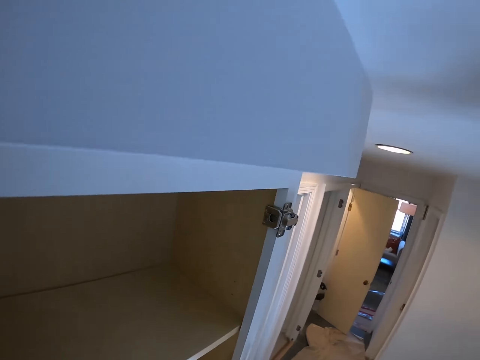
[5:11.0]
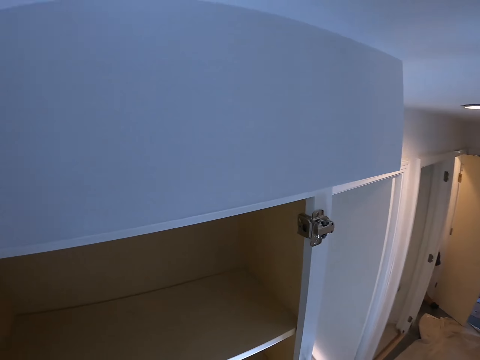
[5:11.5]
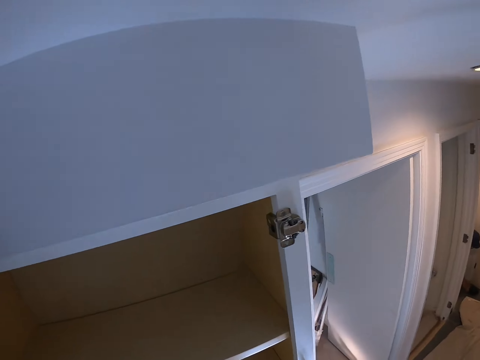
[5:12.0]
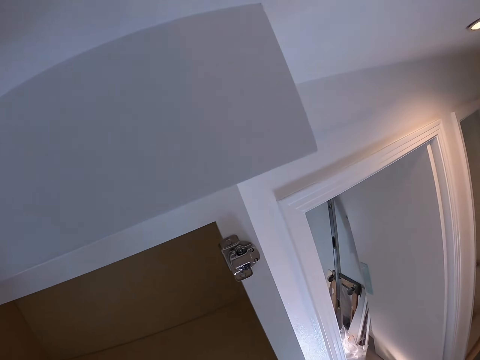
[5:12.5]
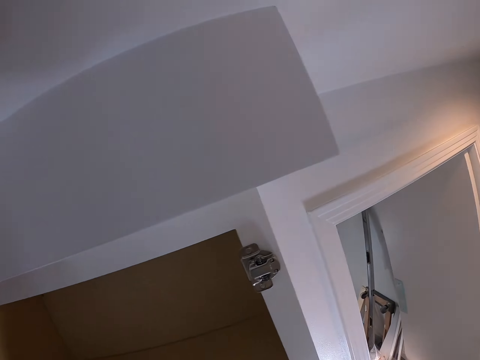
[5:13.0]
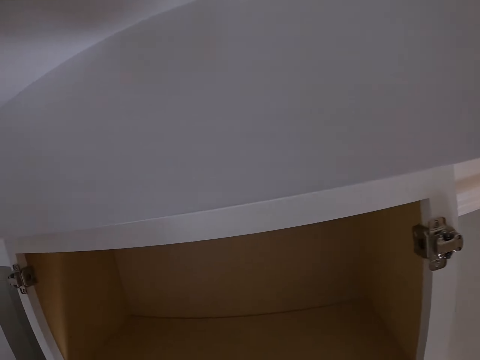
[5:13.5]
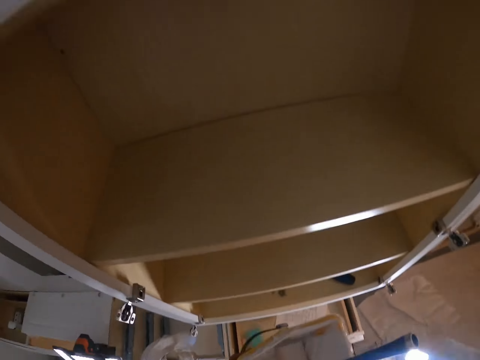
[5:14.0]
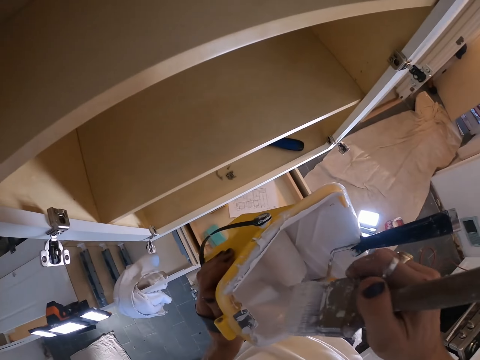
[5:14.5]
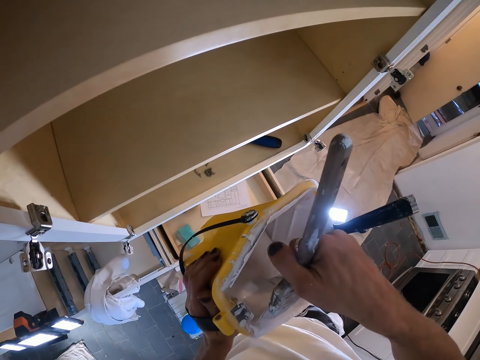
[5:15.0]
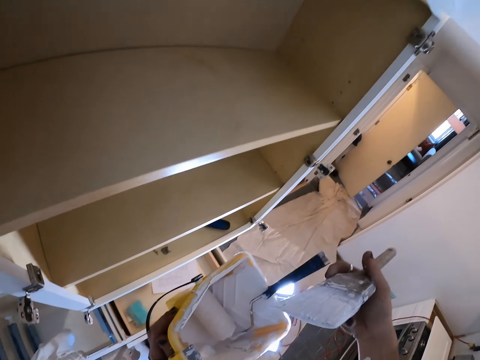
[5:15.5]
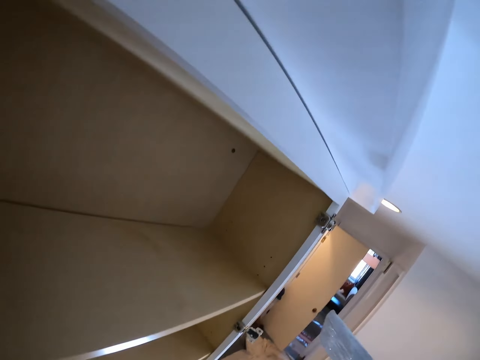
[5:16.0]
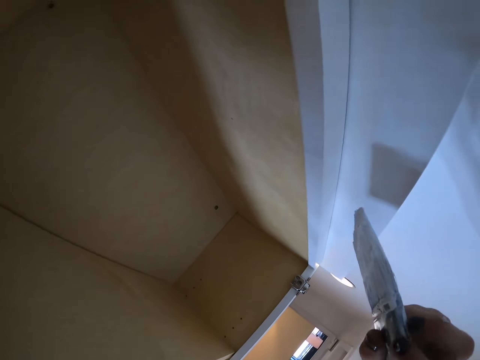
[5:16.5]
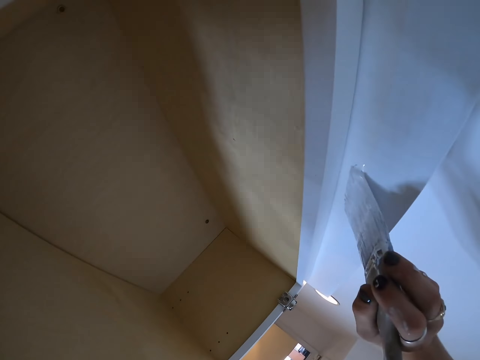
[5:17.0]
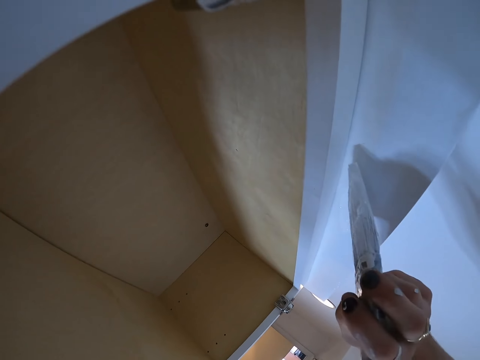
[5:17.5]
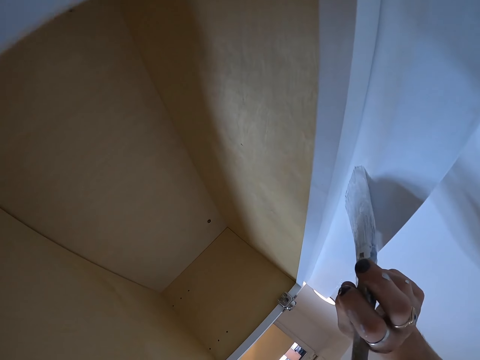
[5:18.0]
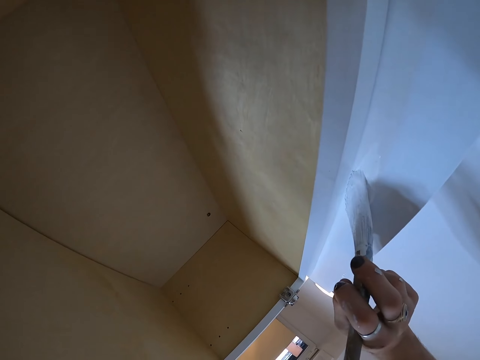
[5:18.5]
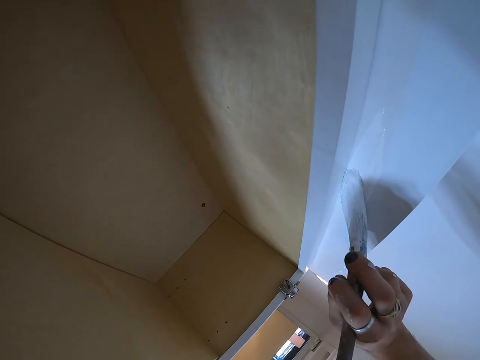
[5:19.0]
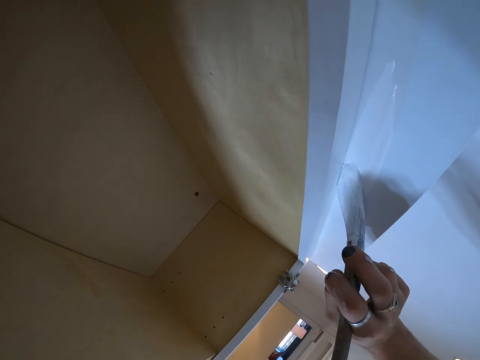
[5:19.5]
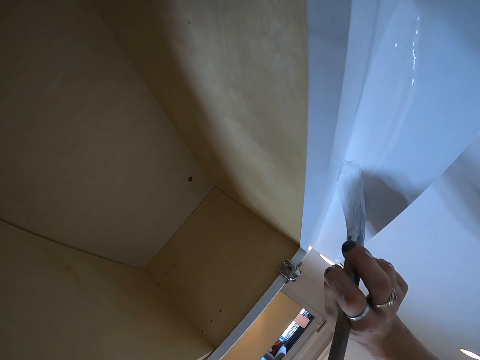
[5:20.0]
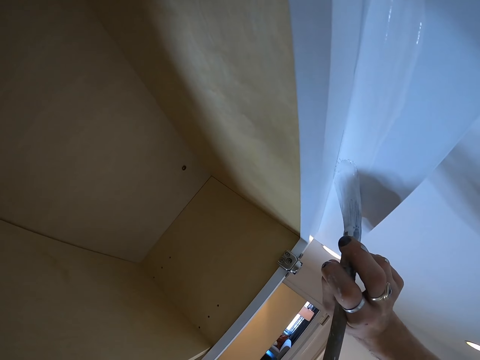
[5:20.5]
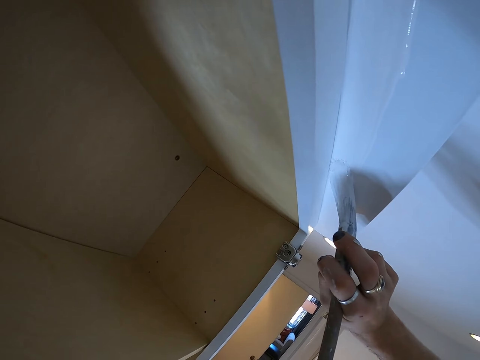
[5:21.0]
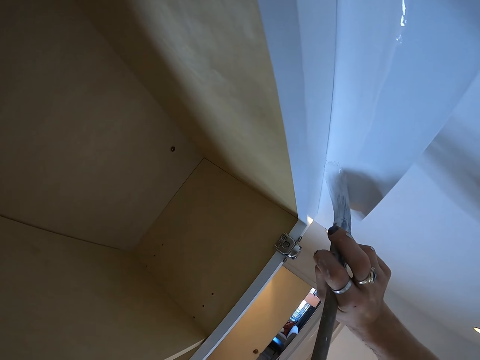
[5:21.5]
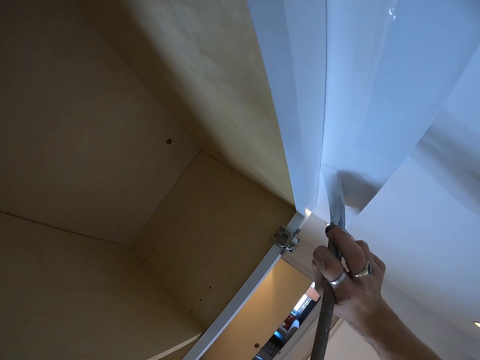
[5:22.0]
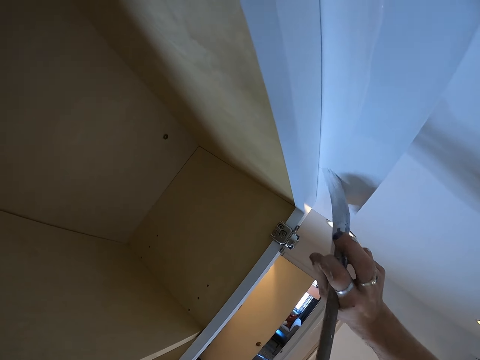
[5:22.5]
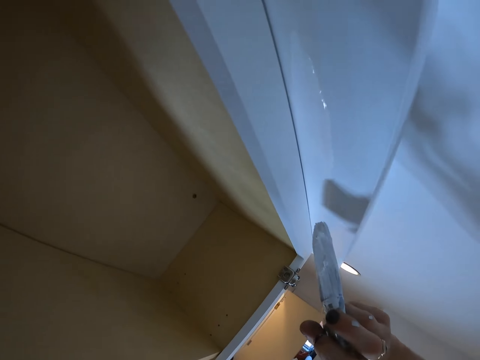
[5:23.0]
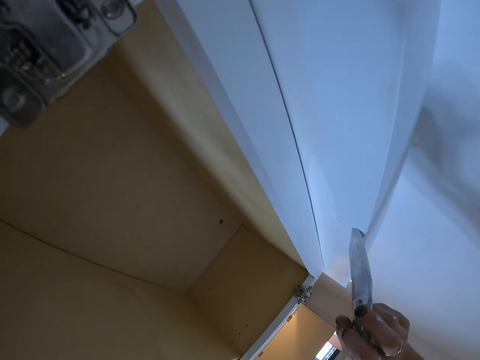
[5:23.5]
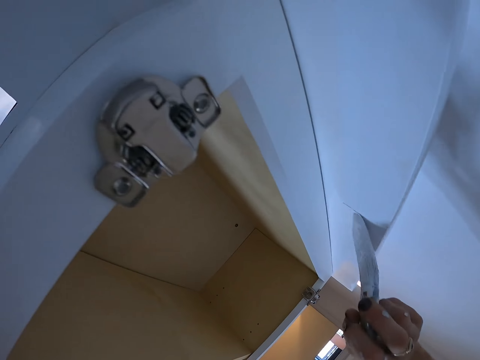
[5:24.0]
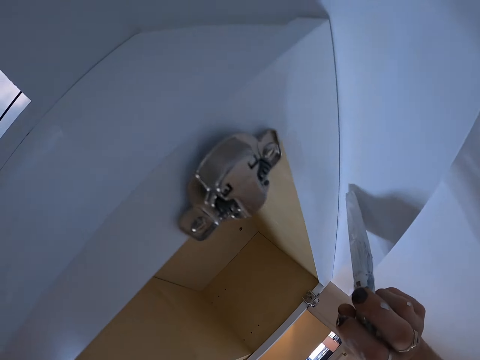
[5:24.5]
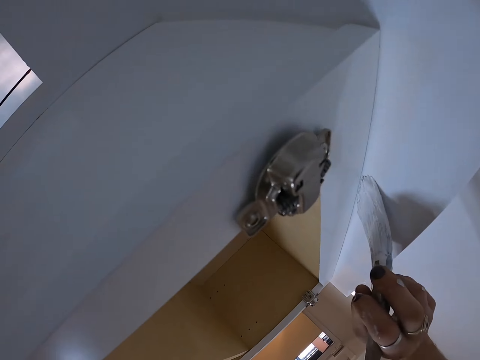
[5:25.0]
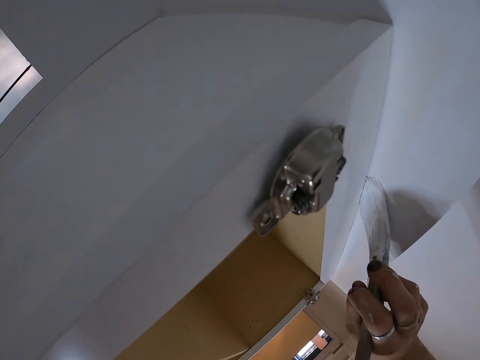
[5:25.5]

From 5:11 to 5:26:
The camera wearer looks at the wood. They rub the paint brush on the container. They paint the wood.

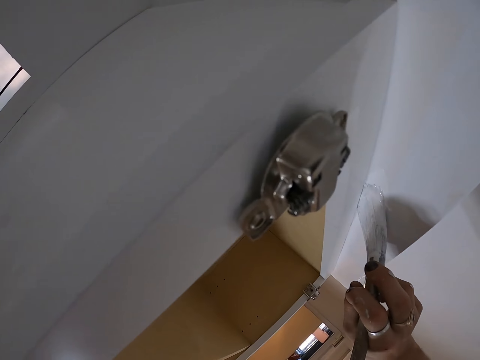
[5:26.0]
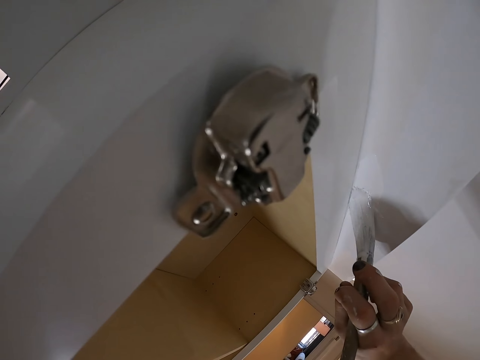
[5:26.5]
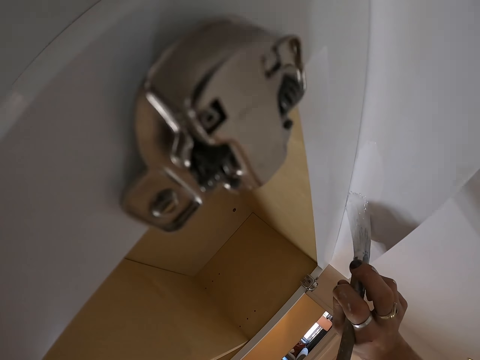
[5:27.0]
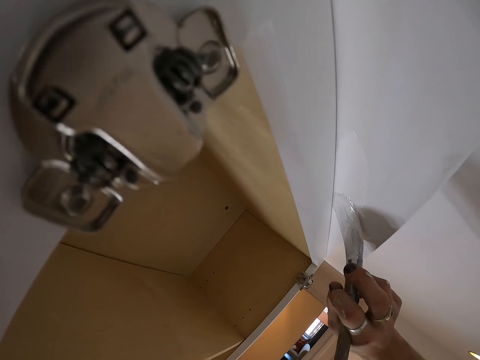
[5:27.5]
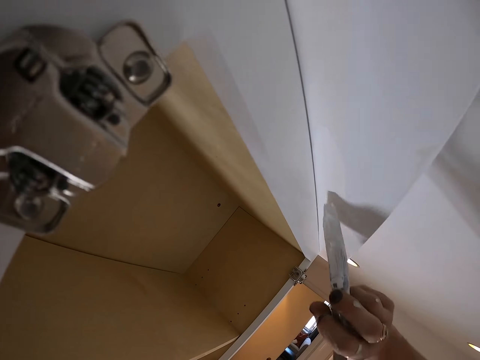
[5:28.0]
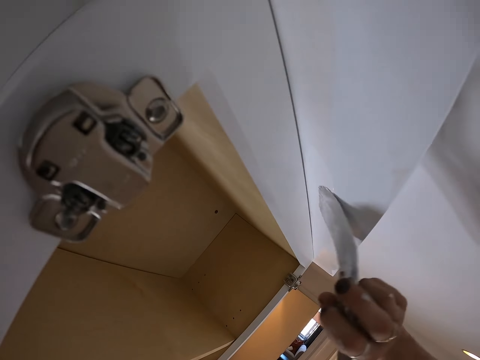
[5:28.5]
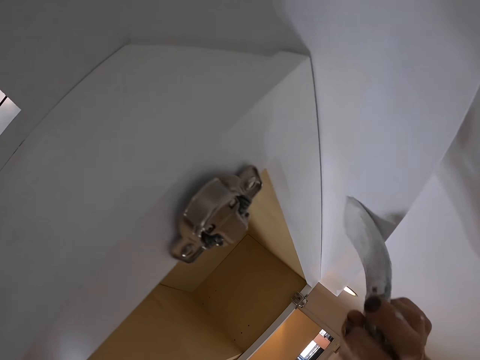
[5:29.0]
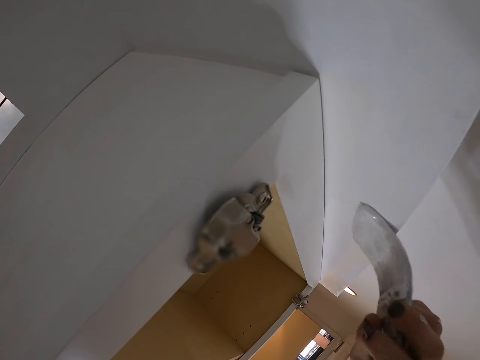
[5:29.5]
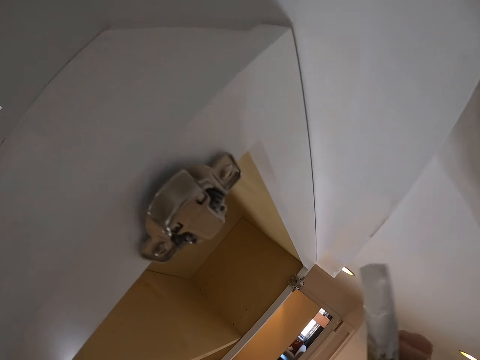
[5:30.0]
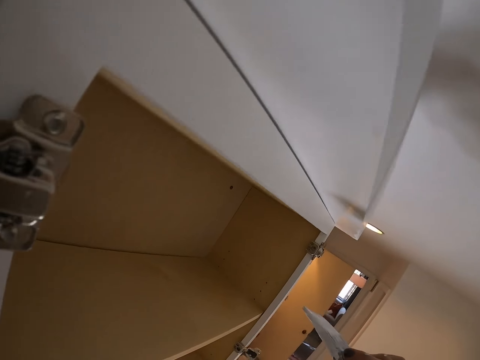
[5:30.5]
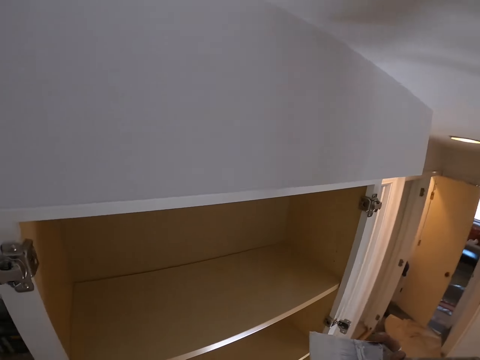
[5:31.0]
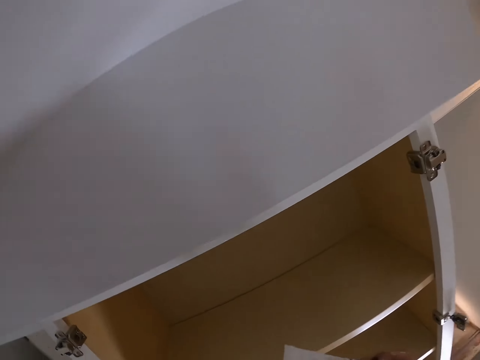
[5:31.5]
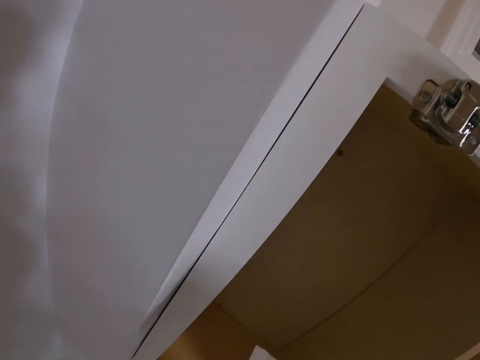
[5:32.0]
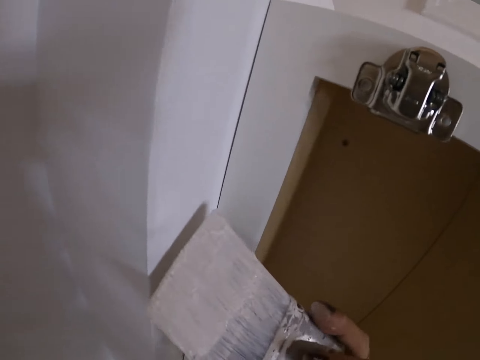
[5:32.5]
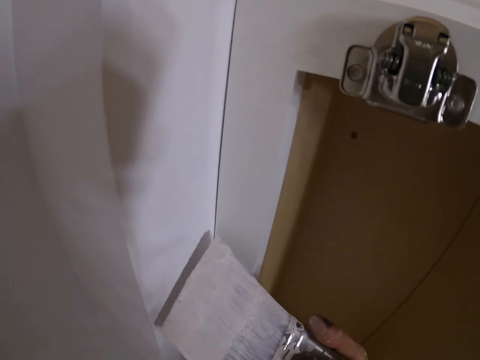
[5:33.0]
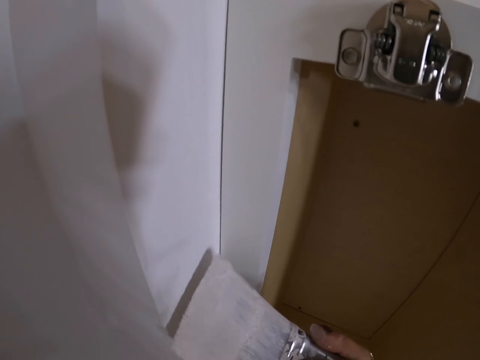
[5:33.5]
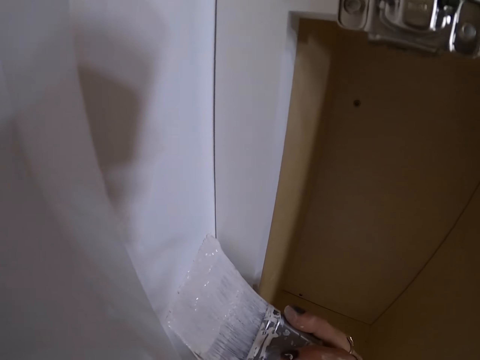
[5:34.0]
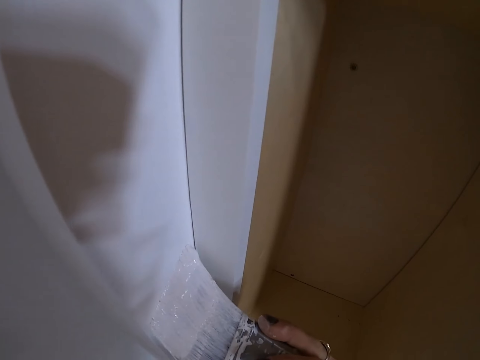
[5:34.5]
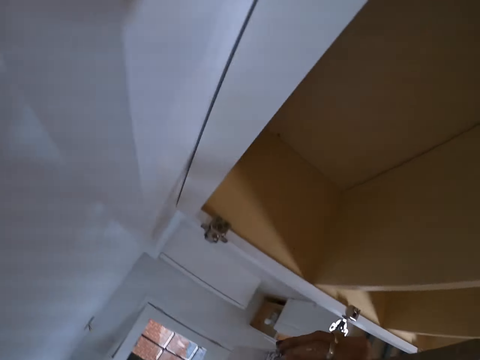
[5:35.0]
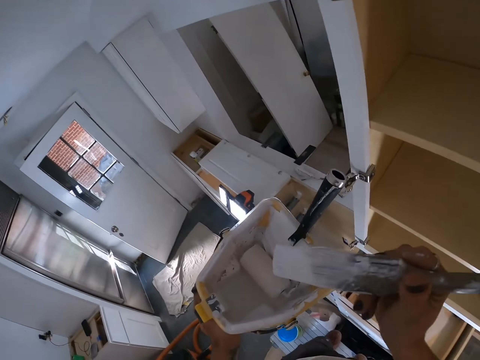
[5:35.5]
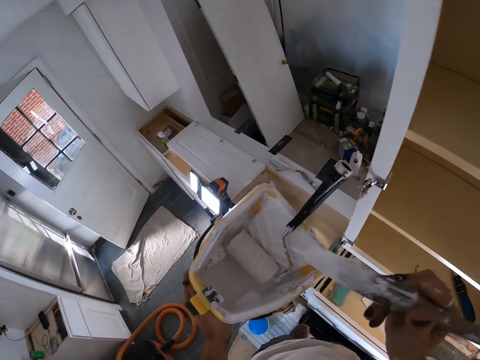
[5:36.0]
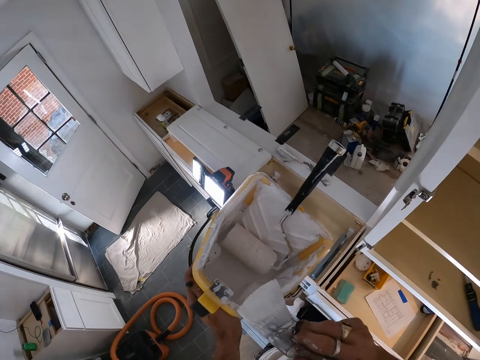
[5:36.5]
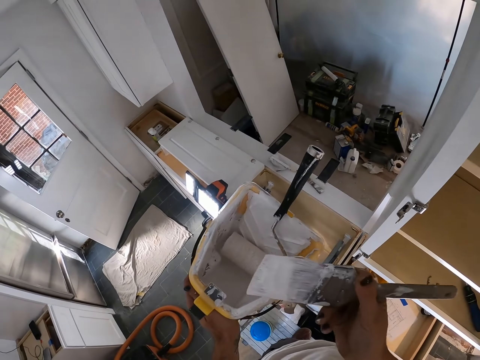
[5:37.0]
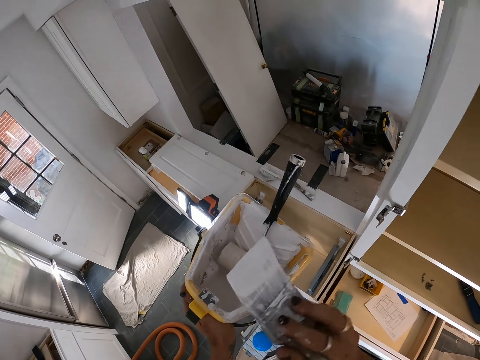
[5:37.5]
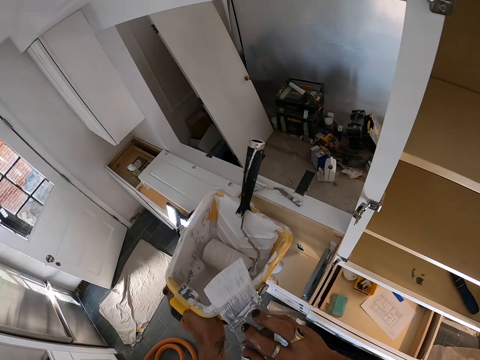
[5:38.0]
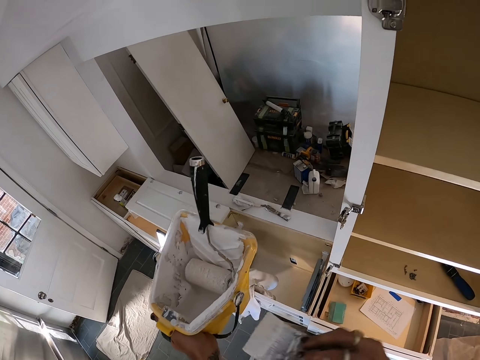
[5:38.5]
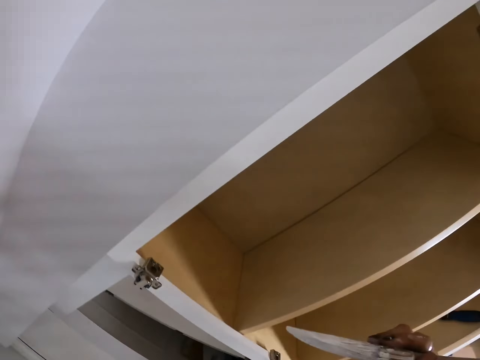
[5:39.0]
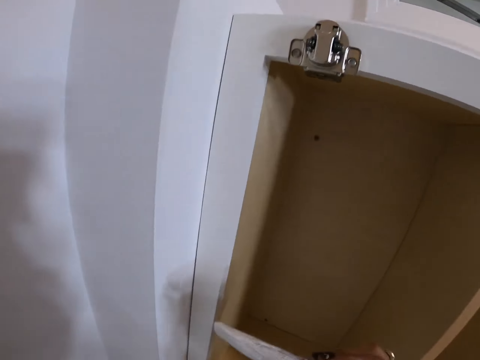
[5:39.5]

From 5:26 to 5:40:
The camera wearer rubs the paint brush on the container.
